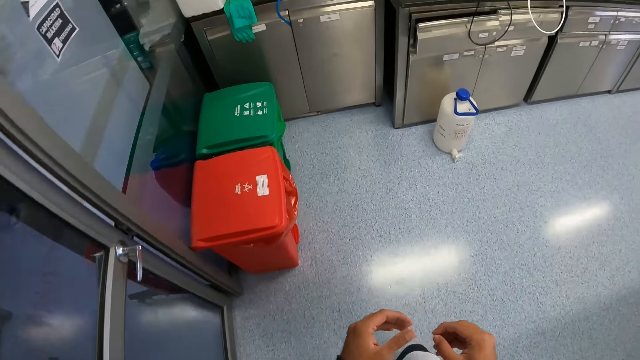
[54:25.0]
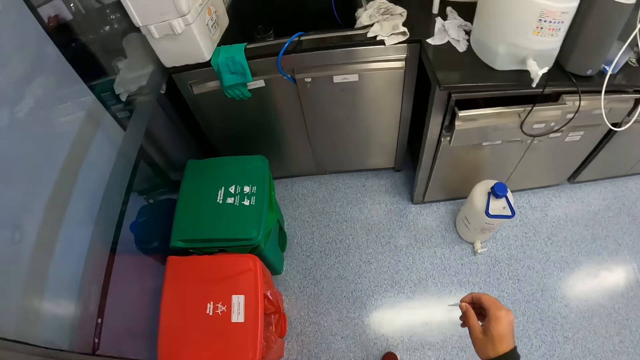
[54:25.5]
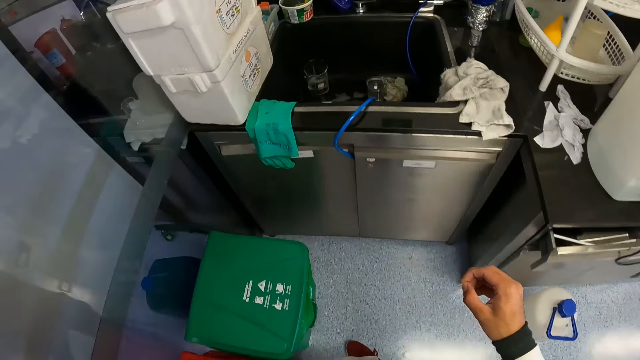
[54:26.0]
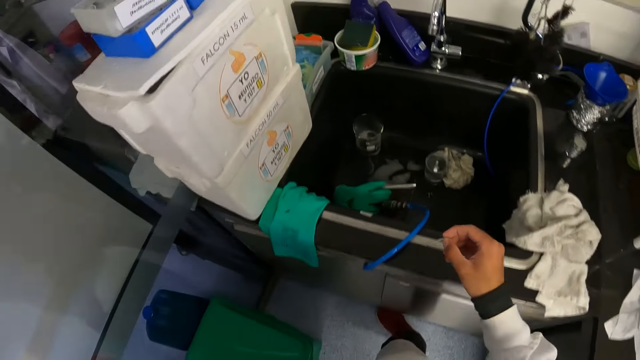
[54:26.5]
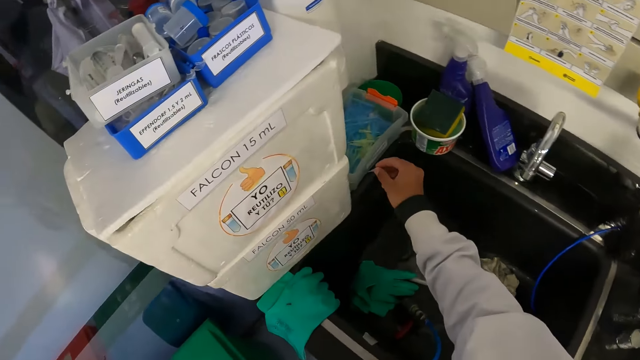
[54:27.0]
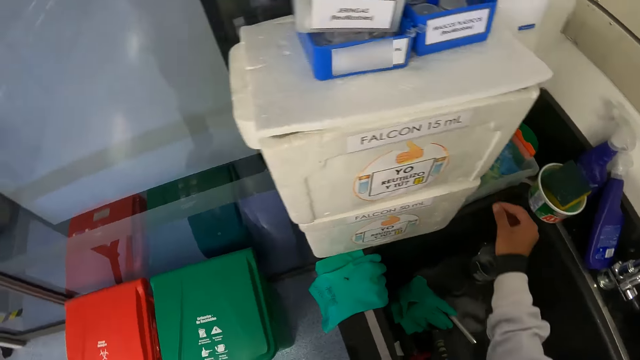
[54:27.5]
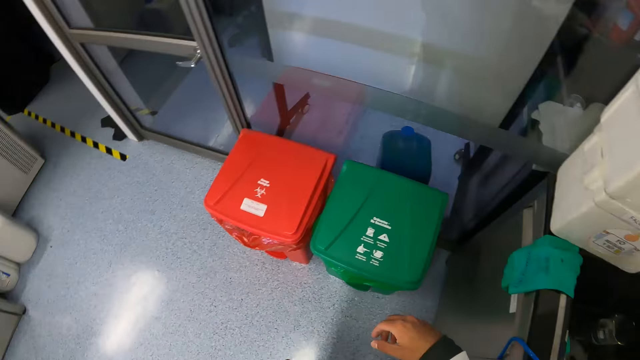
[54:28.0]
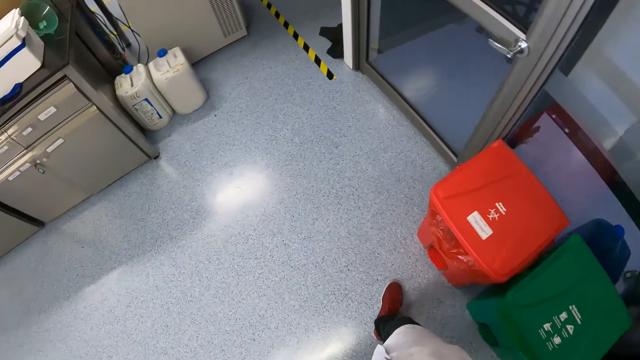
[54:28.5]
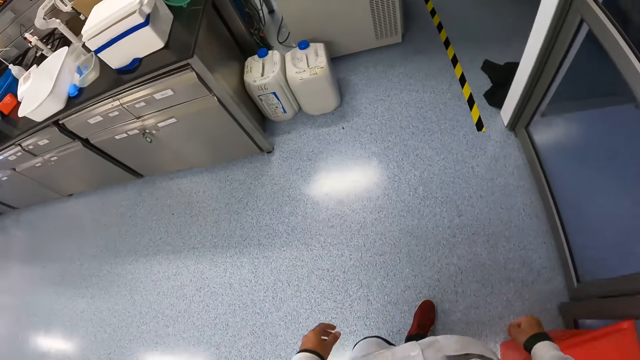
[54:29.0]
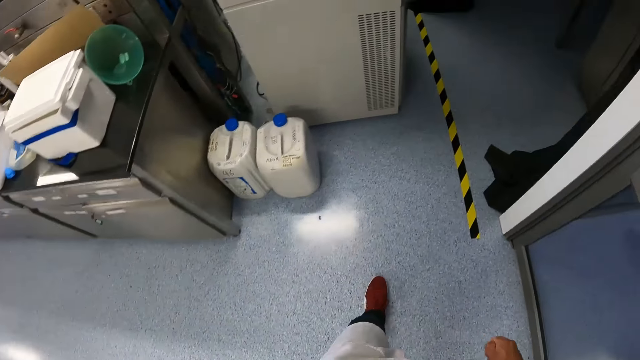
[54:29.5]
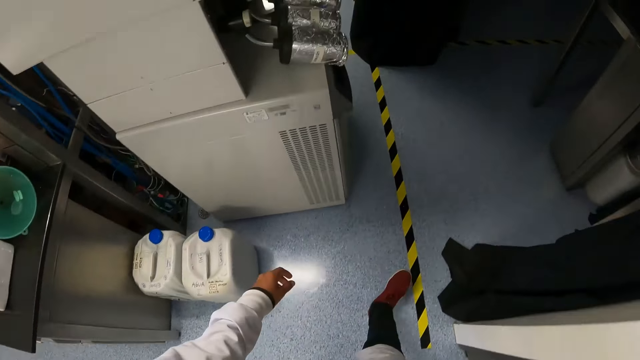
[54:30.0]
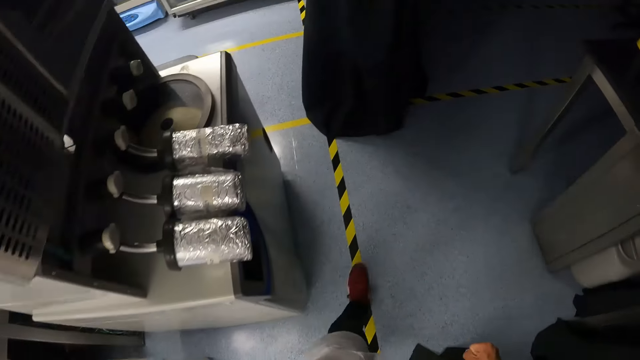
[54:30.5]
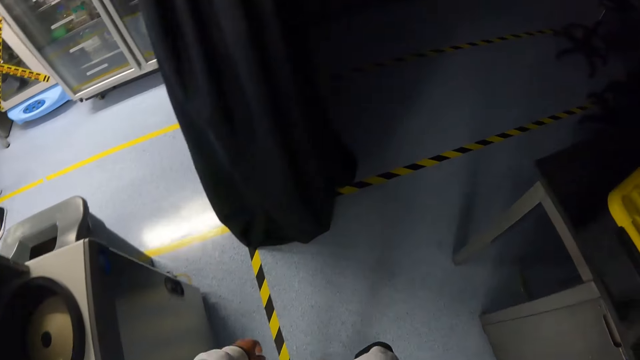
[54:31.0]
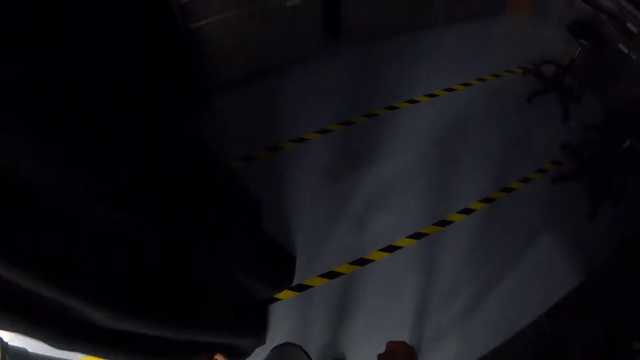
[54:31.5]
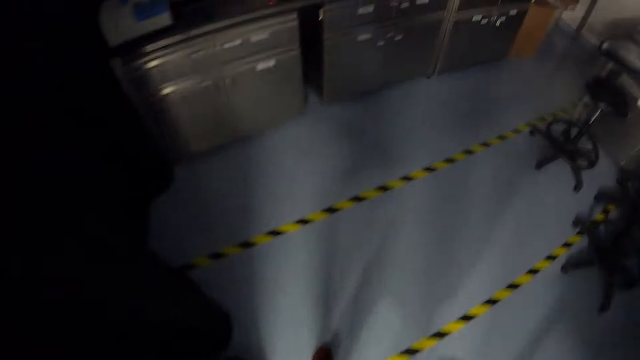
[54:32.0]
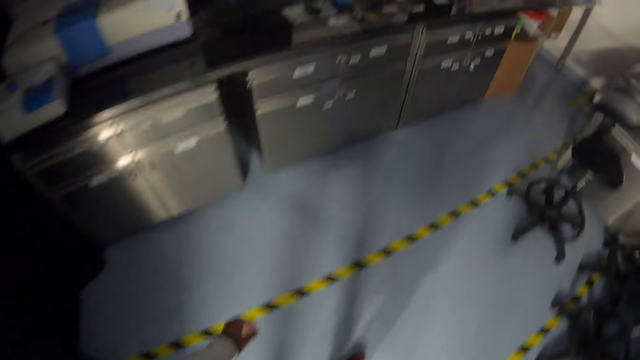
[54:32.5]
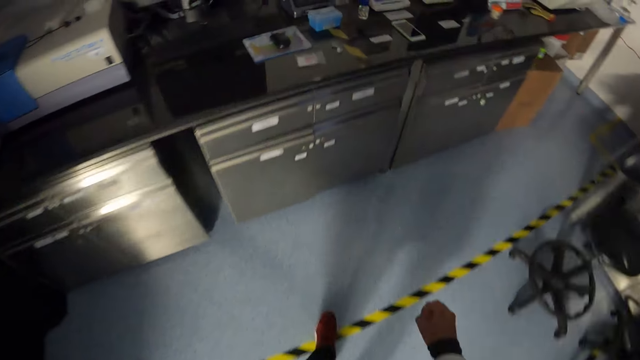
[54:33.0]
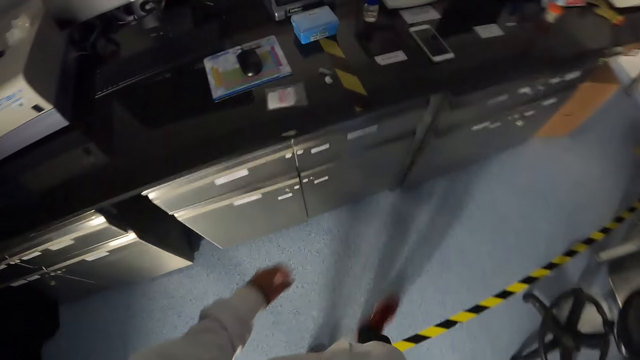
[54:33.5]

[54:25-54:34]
The camera wearer drops the pipette head in his right hand in a plastic container or tin on a sink. He walks forward.

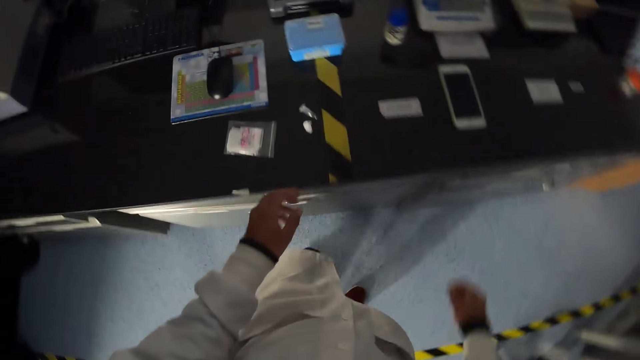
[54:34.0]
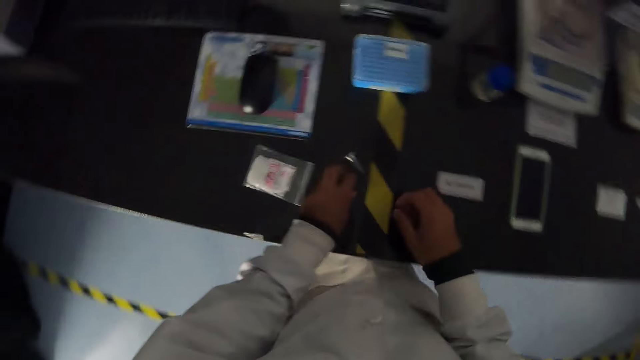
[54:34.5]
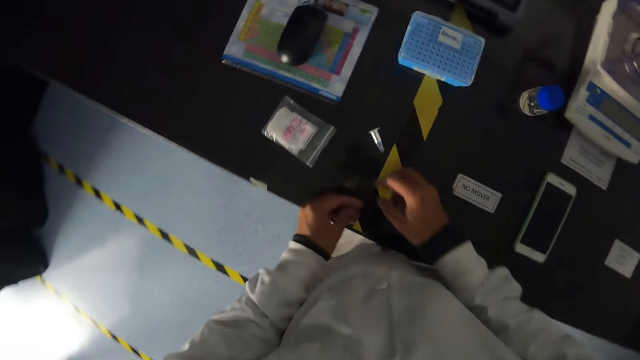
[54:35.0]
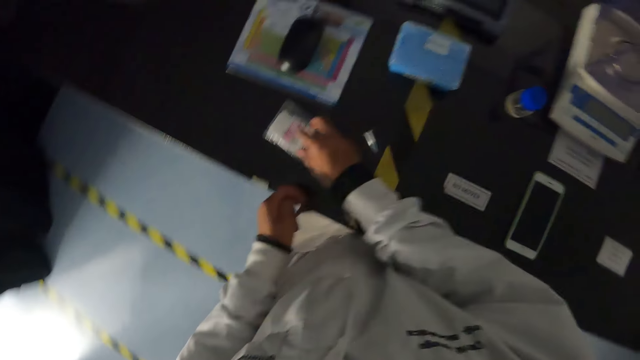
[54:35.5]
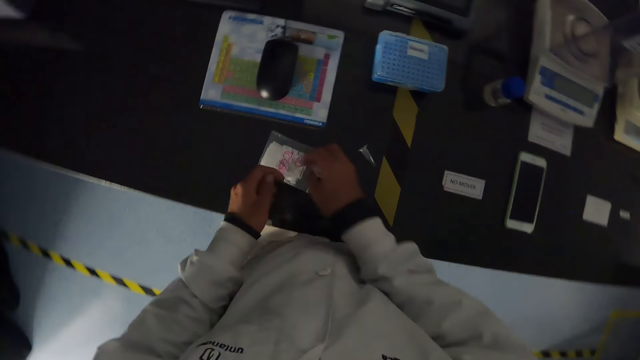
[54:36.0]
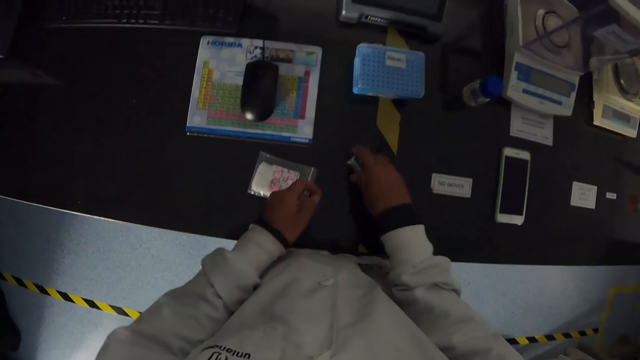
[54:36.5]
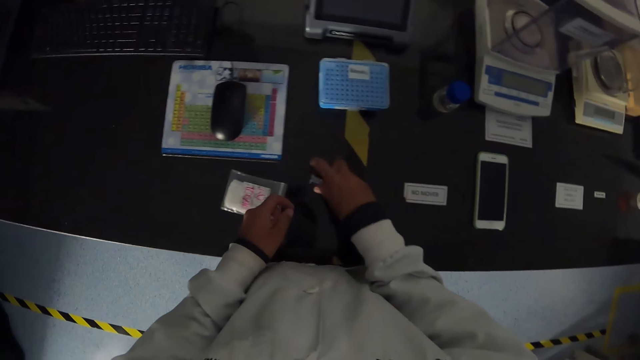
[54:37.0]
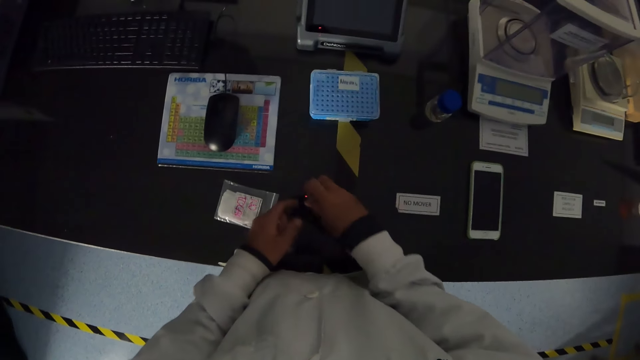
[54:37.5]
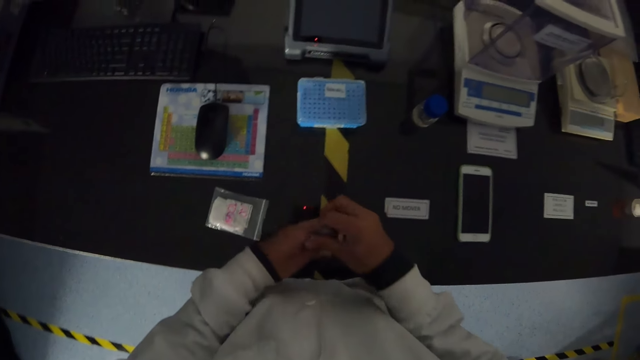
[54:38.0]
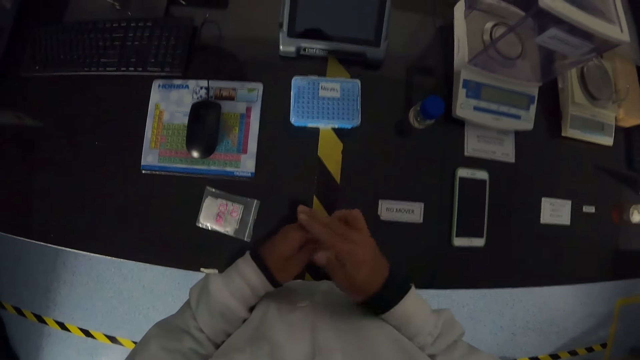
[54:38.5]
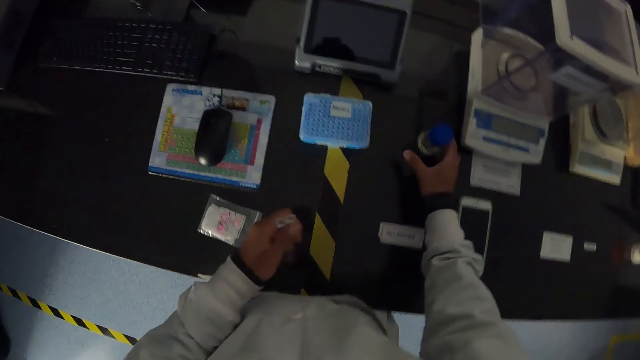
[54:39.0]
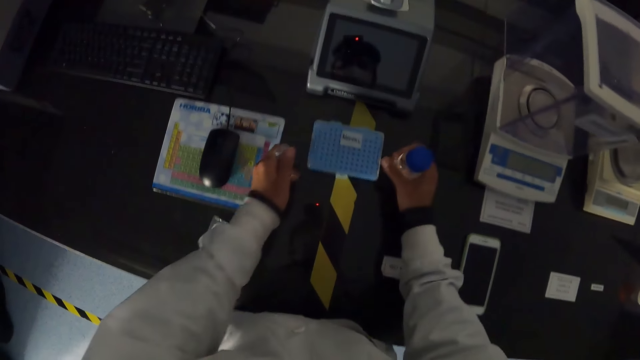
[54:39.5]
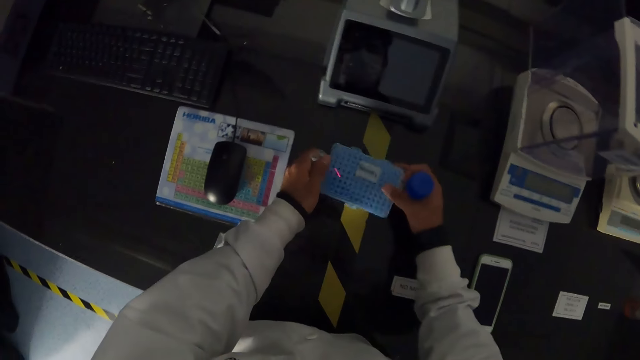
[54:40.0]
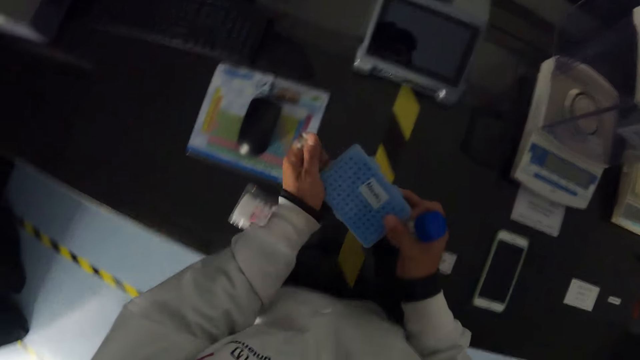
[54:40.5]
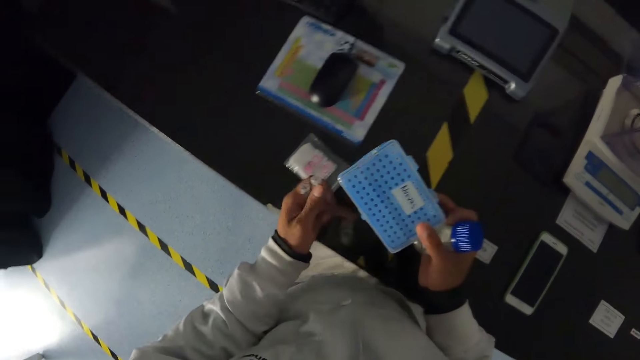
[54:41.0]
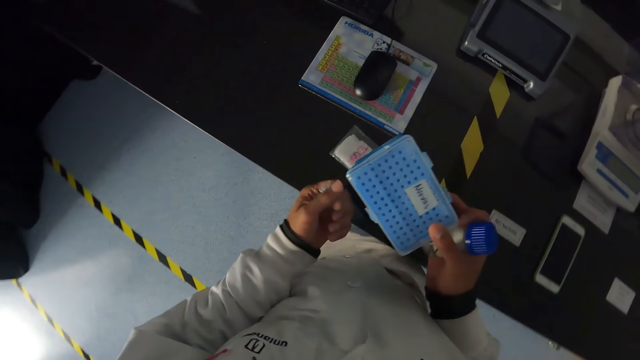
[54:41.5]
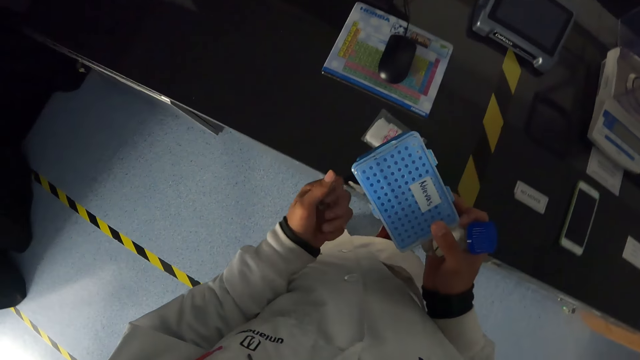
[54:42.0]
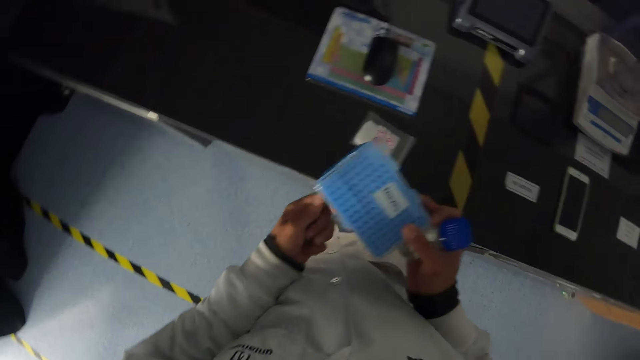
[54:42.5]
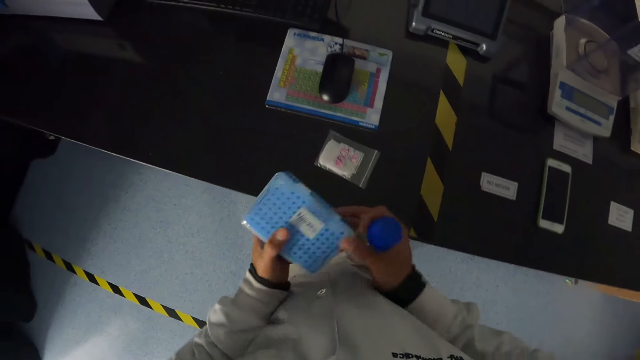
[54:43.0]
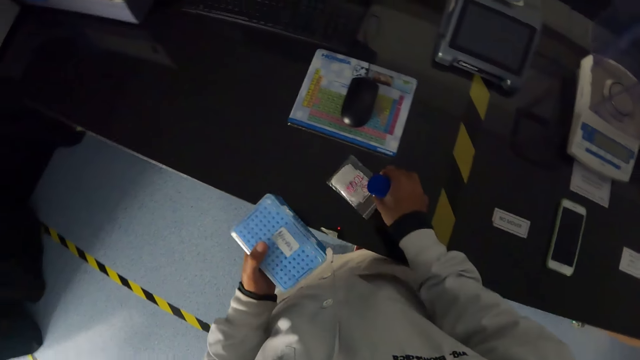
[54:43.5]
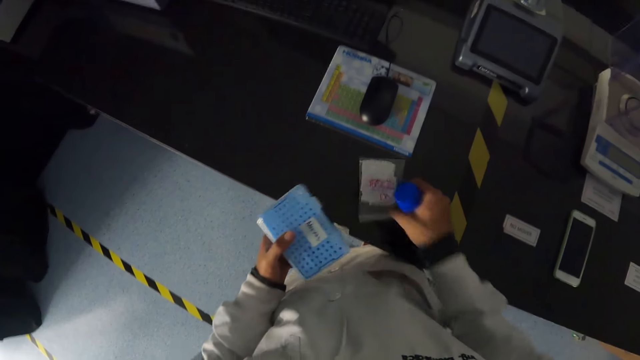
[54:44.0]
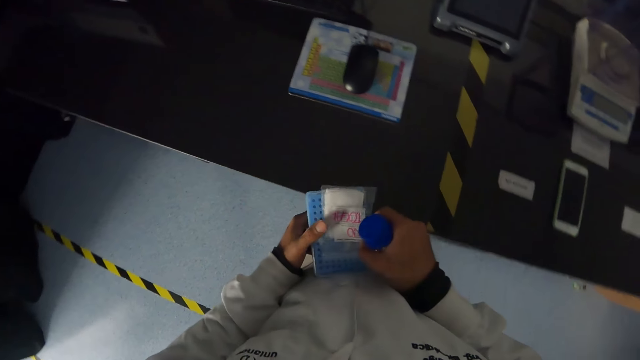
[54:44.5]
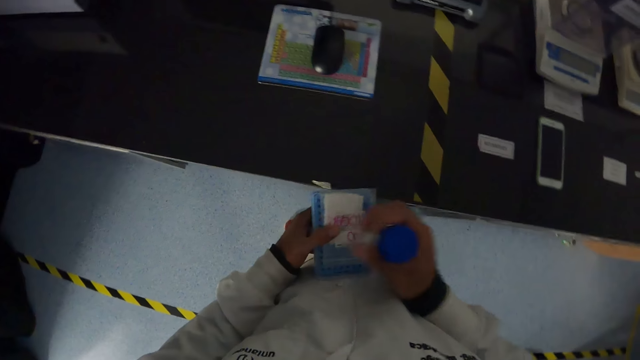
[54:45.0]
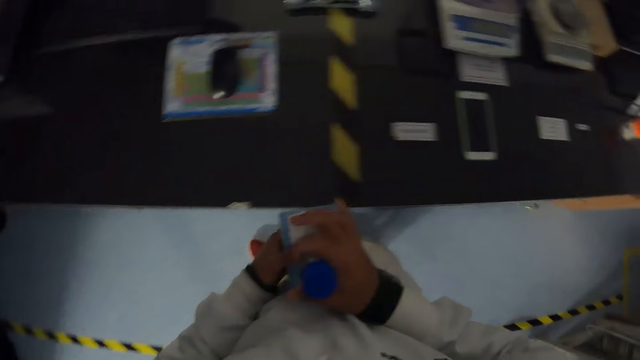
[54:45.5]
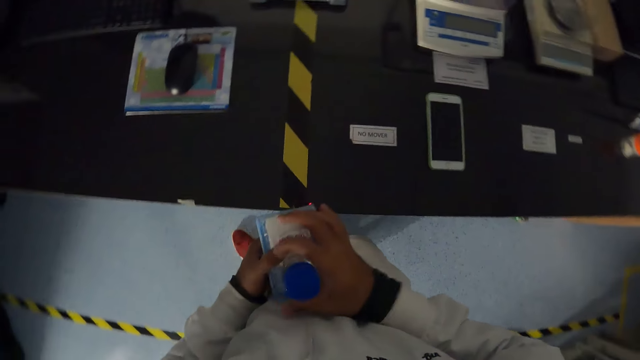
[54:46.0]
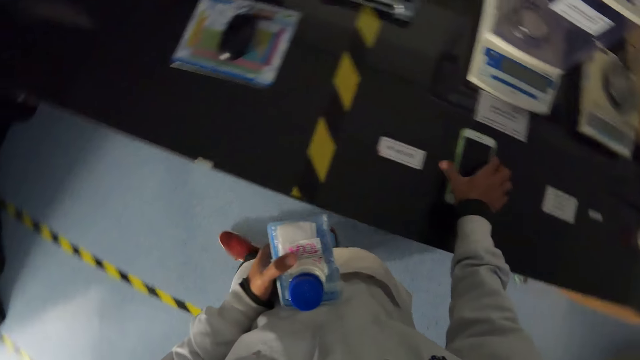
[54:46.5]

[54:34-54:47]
The camera wearer picks up a wrapped nylon from the table with his left hand. He picks up the small plastic container from the nylon on the table with his right hand. He picks up the small plastic container from the table with his right hand. He passes the small plastic container from his right hand to his left hand. He picks up a plastic container or bottle from the table with his right hand. He picks up a small plastic box on the table with his hands. He picks up the transparent nylon from the table with his right hand. He places the nylon in his right hand on the small plastic box in his left hand. He places the plastic container in his right hand on the small plastic box in his left hand. He picks up a phone from the table with his right hand.
